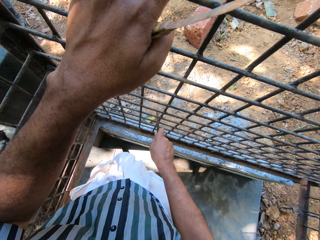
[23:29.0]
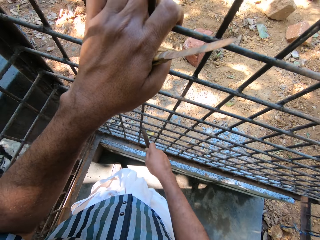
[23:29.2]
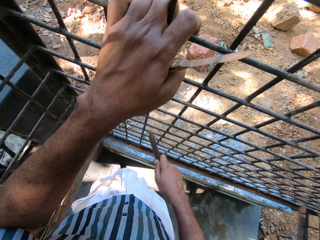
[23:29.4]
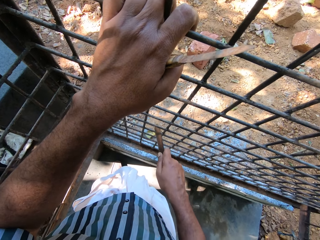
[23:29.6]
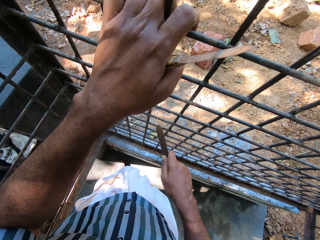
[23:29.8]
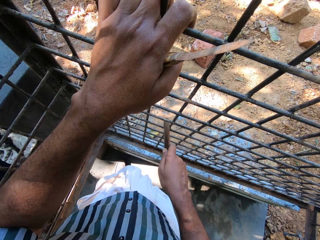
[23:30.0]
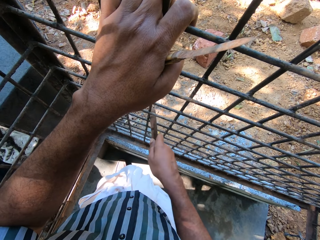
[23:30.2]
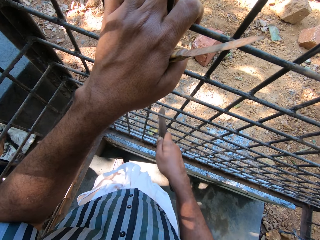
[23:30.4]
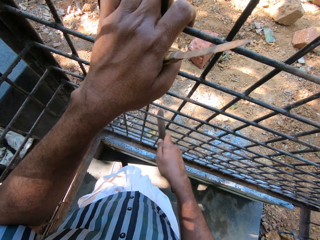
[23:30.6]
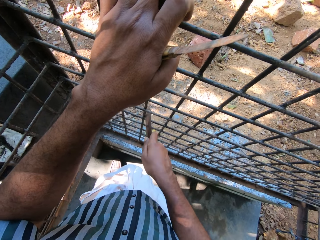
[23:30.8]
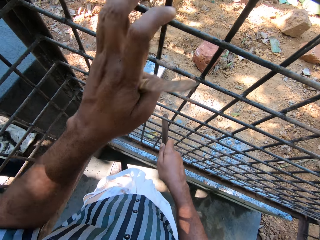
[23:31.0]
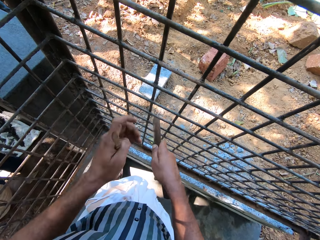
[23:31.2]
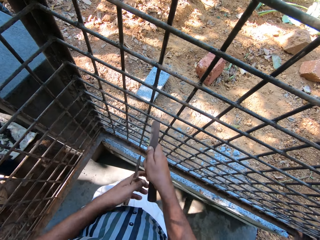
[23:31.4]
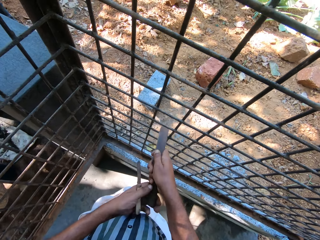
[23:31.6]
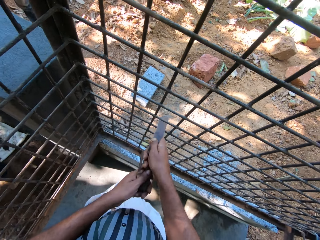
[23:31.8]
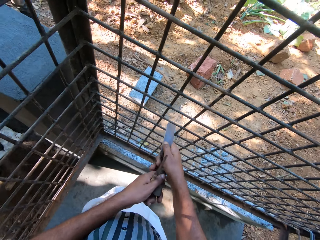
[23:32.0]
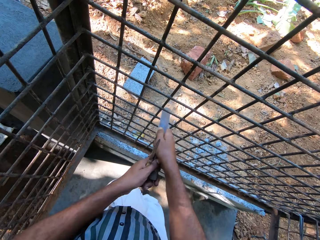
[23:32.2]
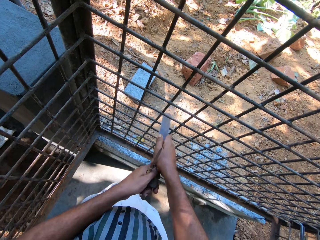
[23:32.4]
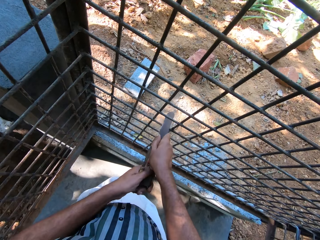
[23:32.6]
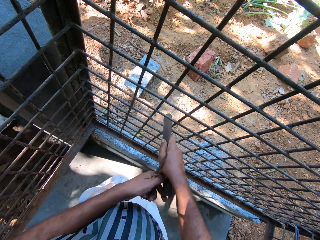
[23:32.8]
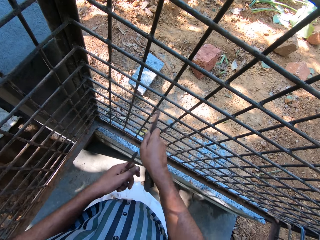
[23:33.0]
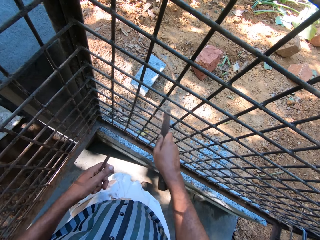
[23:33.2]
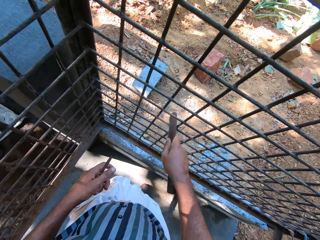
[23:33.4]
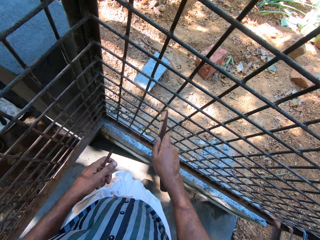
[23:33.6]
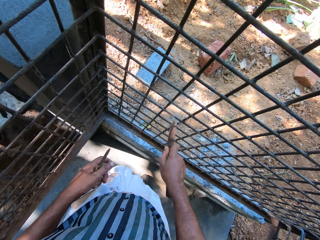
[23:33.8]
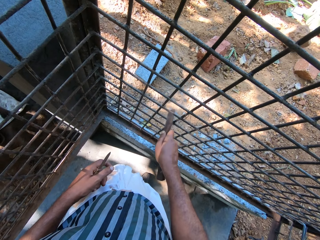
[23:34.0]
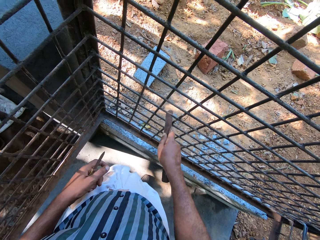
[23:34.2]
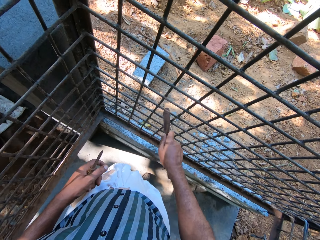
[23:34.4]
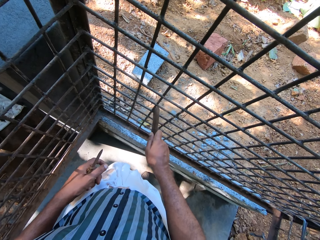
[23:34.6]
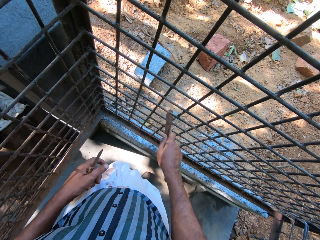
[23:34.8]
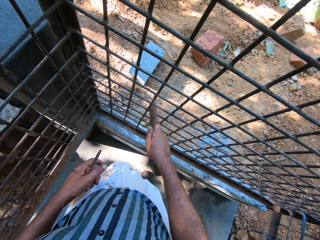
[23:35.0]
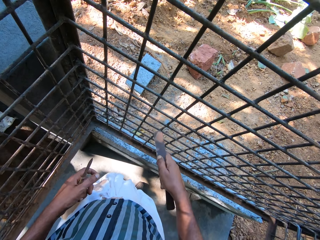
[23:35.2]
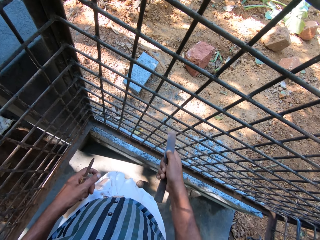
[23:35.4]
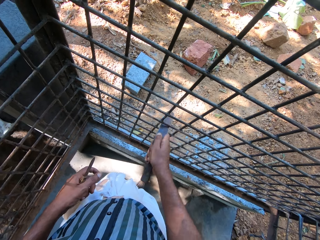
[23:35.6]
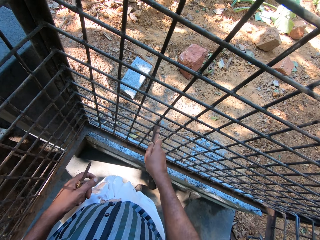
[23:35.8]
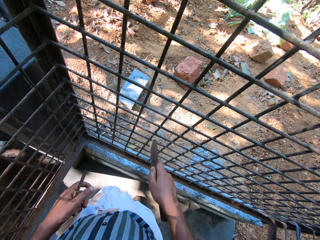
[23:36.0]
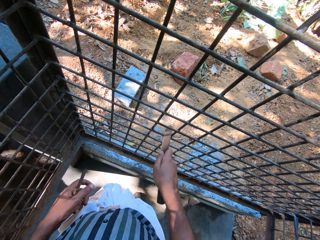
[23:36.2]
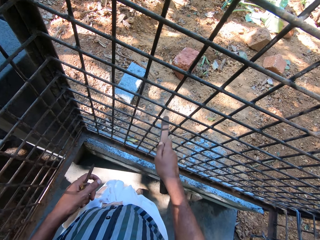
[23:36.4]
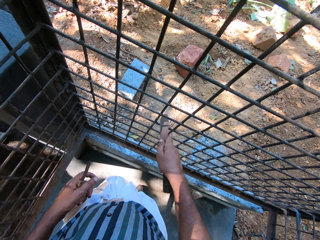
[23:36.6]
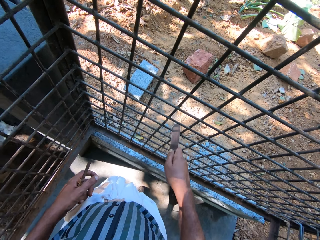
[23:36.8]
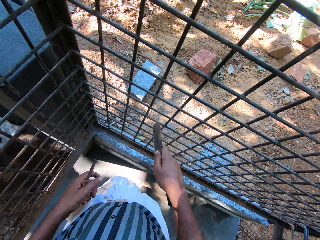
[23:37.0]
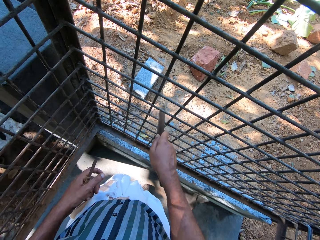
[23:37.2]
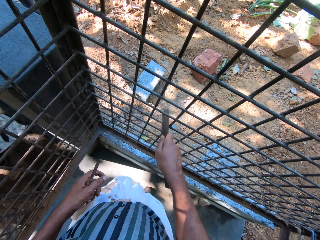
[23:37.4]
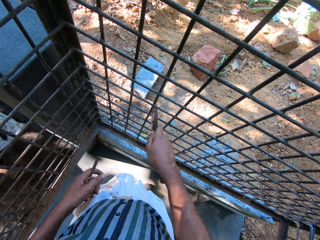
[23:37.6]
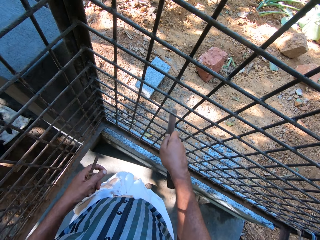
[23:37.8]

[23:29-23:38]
The camera wearer files the iron cage with the file in his hands. He files the iron cage with the file in his right hand.

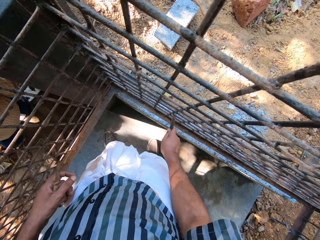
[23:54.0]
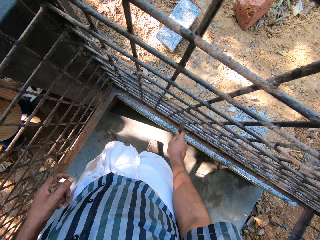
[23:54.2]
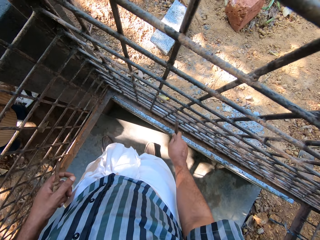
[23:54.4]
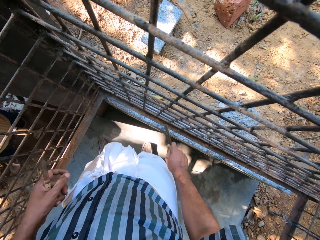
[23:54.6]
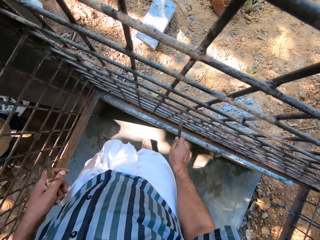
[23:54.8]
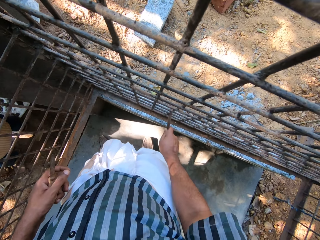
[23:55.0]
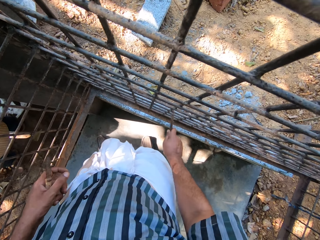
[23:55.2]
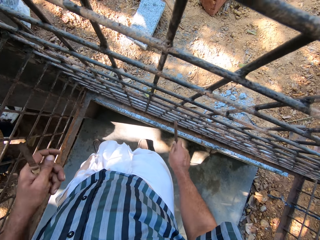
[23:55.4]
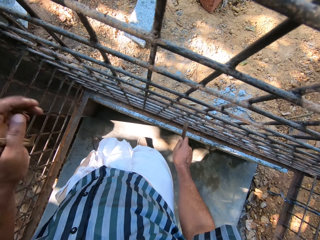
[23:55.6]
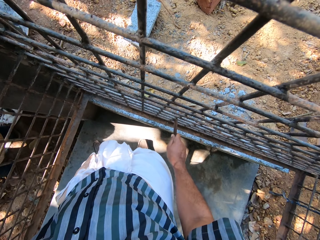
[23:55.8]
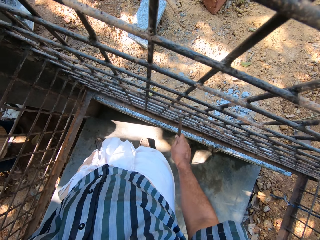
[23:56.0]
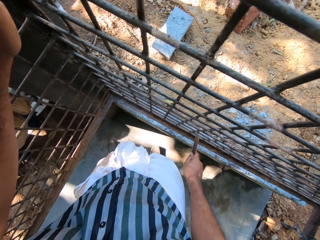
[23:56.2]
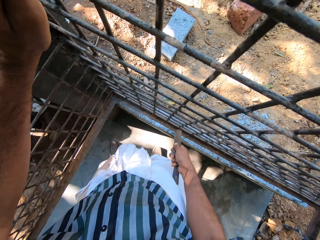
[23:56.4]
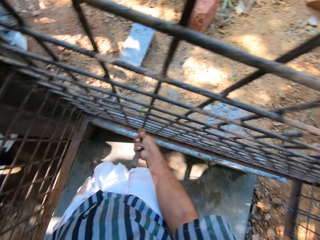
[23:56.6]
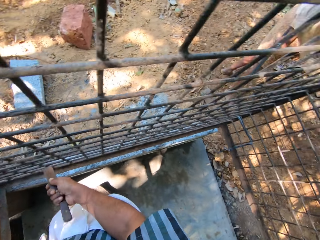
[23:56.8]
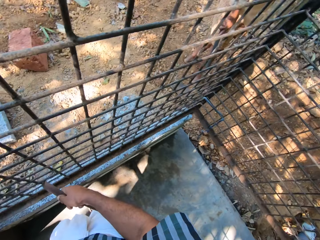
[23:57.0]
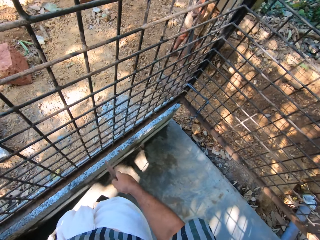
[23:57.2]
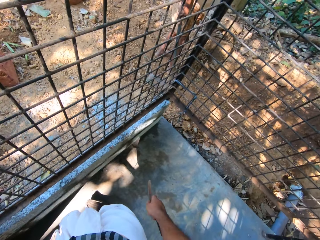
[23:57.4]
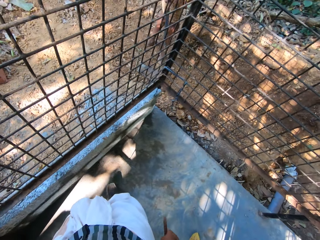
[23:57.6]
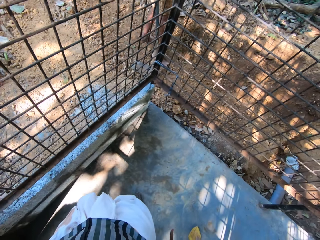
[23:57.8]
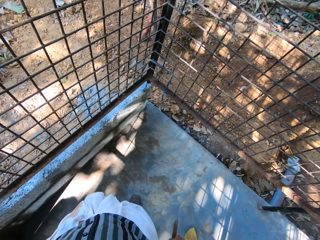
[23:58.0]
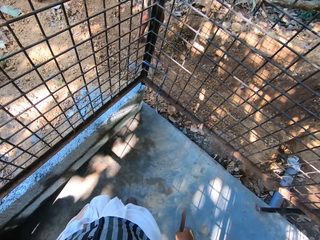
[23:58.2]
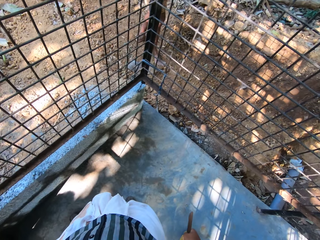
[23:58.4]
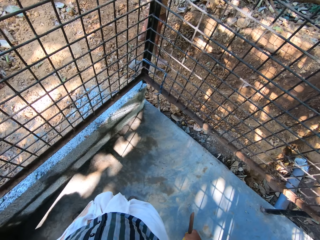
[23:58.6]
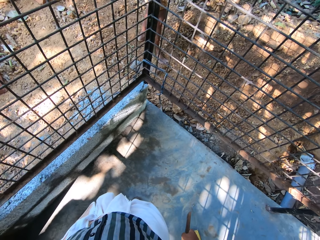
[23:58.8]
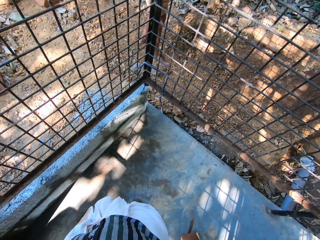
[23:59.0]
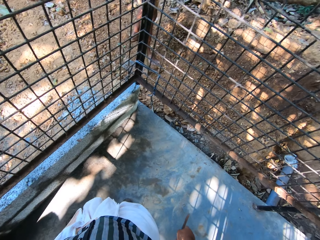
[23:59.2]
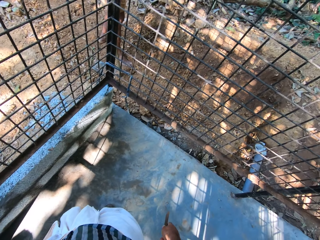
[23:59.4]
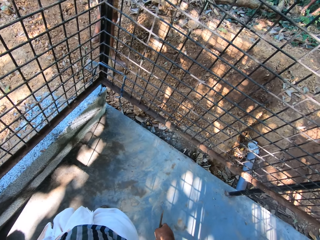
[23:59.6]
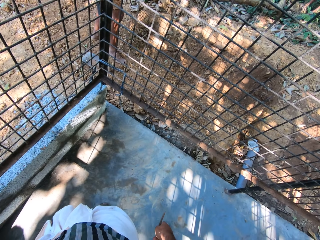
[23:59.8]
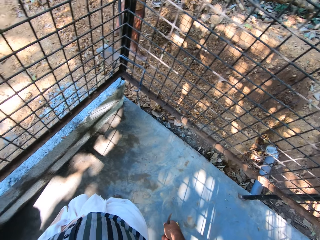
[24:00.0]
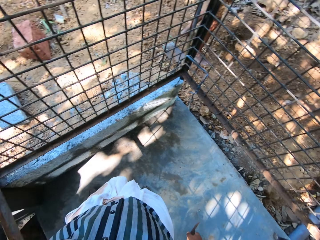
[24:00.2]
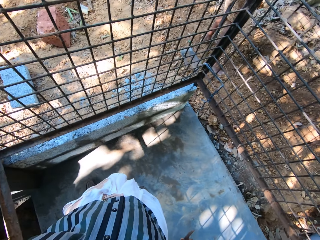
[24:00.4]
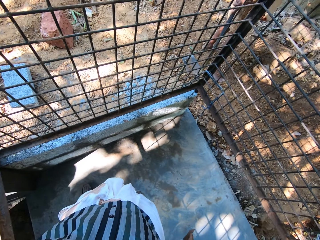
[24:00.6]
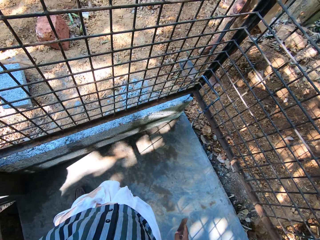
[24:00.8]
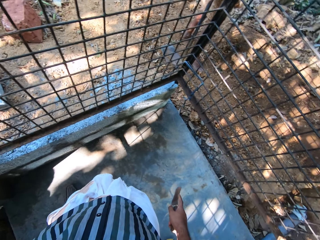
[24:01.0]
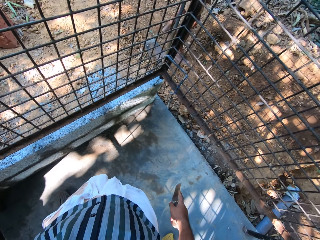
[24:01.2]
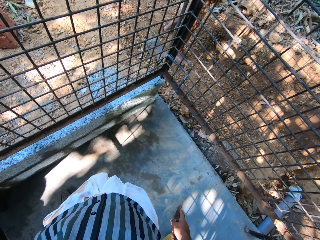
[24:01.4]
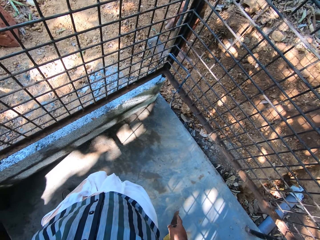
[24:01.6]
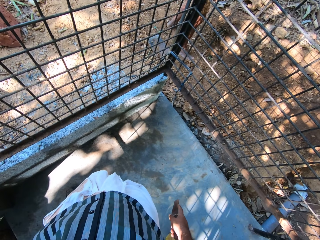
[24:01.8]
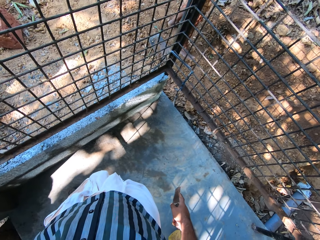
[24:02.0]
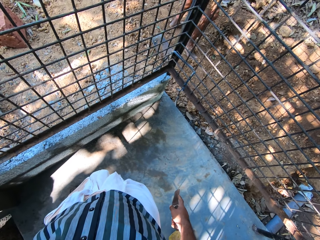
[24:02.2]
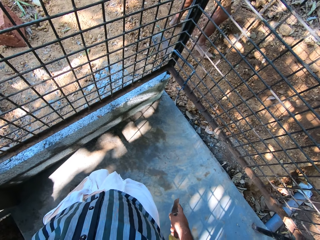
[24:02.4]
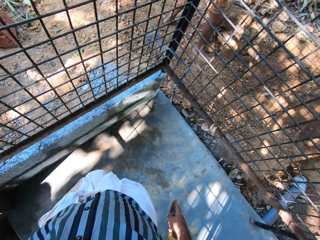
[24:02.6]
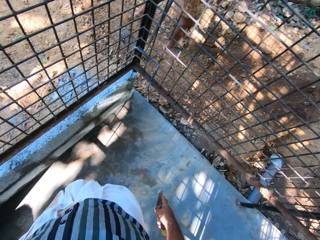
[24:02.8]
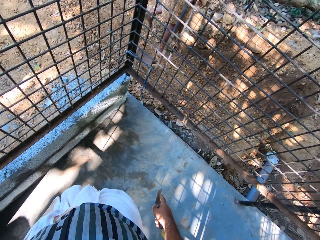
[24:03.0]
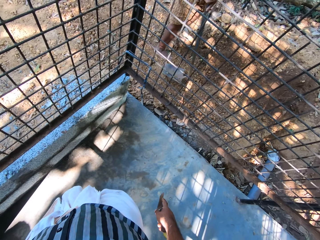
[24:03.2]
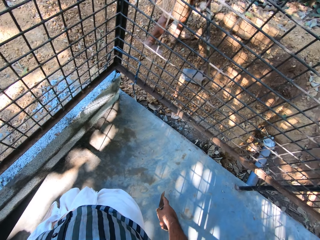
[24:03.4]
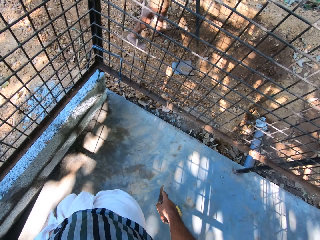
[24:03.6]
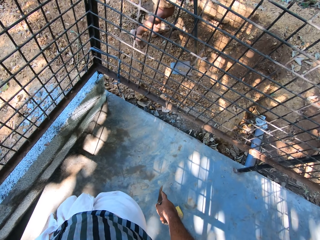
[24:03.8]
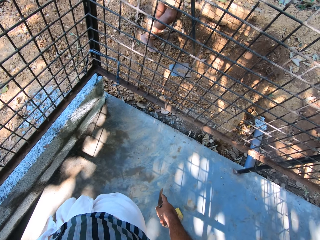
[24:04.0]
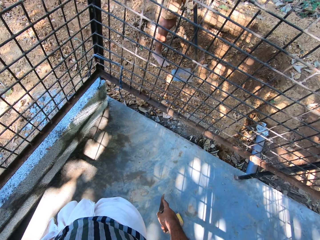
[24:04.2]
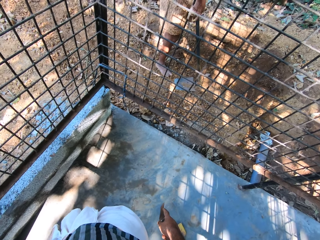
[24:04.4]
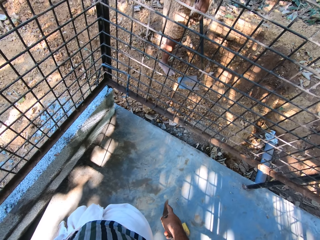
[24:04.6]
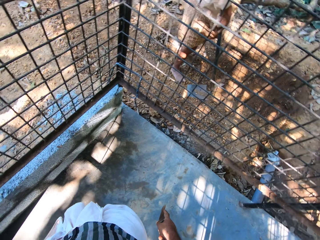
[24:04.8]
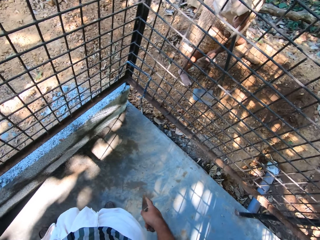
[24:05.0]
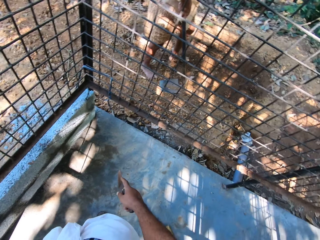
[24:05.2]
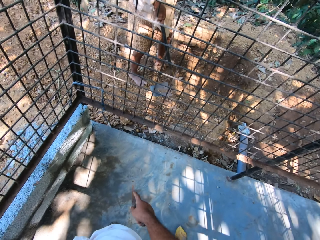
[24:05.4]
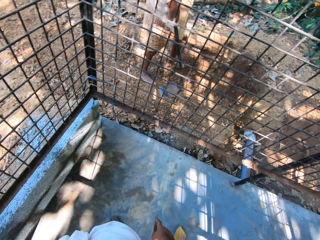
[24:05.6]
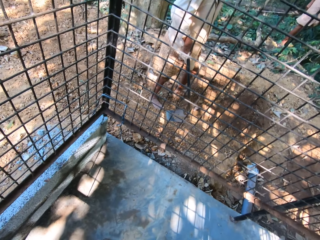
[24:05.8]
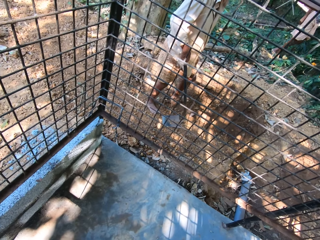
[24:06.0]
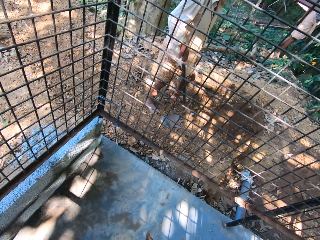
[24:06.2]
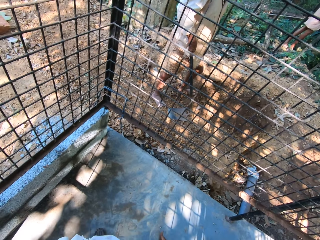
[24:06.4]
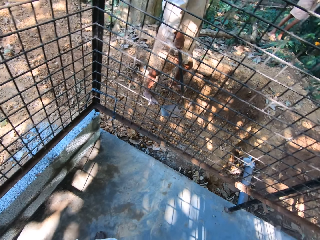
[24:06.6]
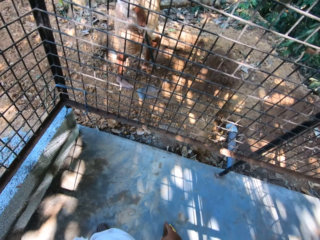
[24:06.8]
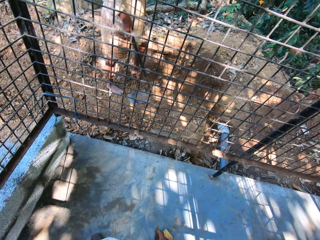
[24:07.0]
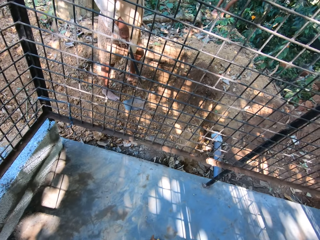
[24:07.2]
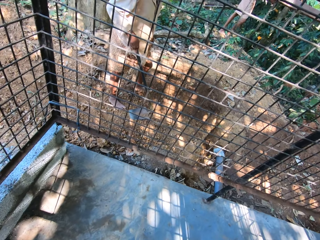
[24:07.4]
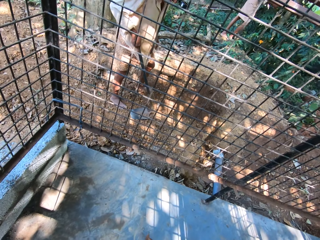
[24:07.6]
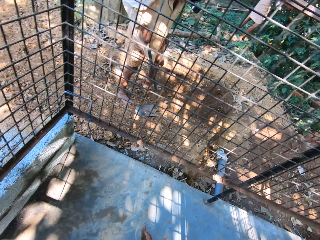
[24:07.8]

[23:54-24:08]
The camera wearer places his left hand on the iron cage. He stops to scrub. He converses with the man.
